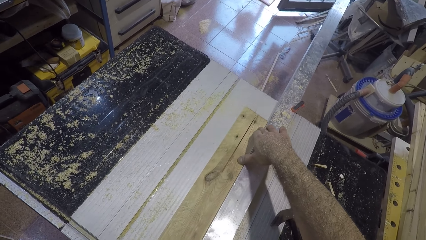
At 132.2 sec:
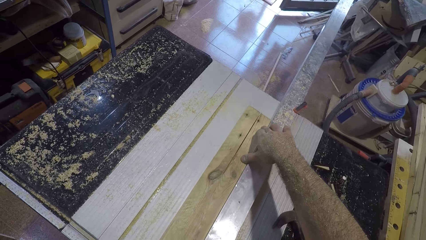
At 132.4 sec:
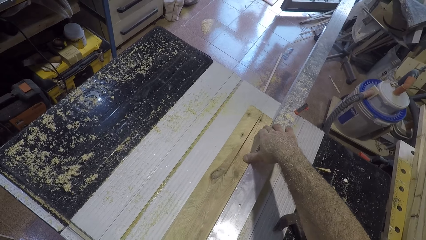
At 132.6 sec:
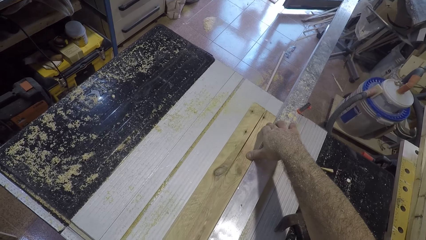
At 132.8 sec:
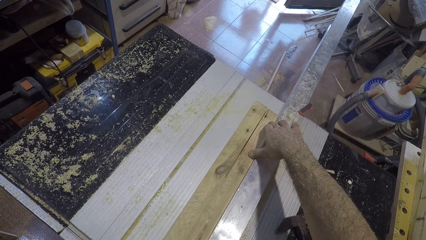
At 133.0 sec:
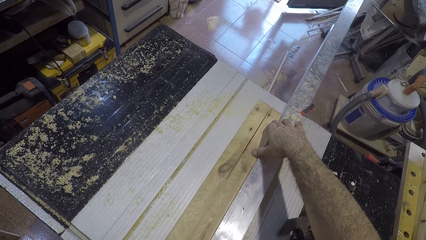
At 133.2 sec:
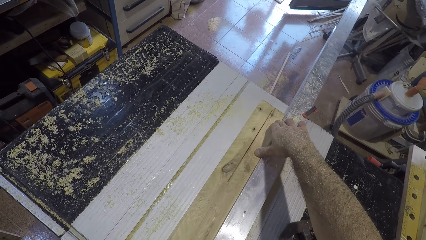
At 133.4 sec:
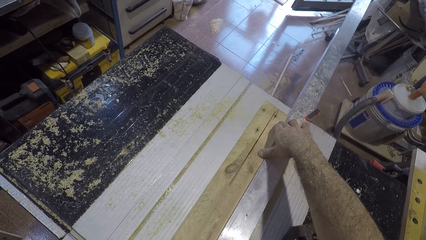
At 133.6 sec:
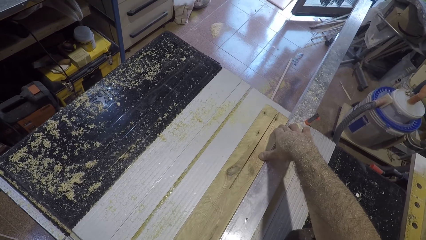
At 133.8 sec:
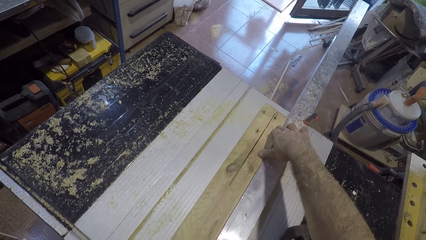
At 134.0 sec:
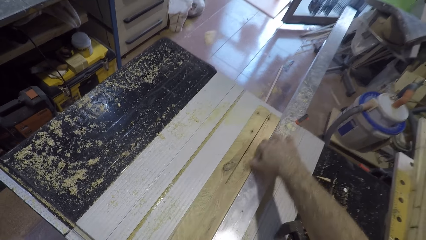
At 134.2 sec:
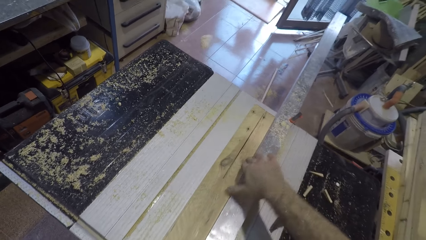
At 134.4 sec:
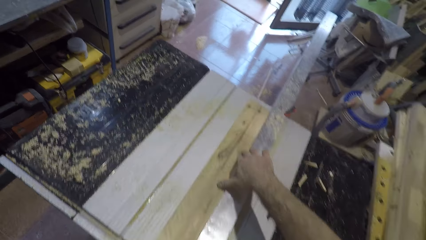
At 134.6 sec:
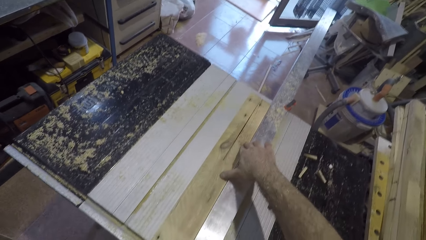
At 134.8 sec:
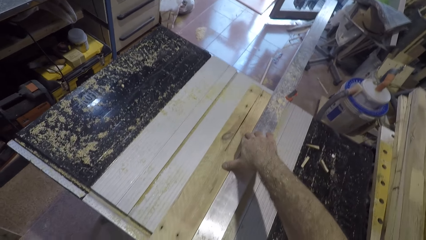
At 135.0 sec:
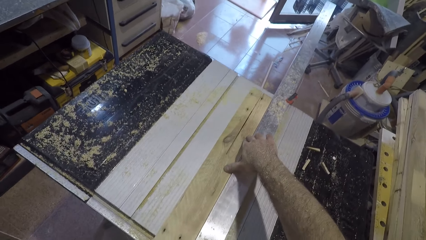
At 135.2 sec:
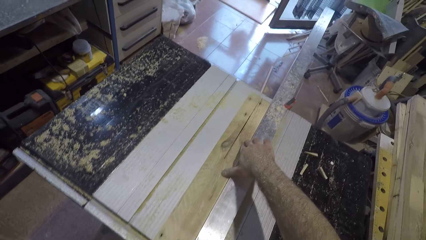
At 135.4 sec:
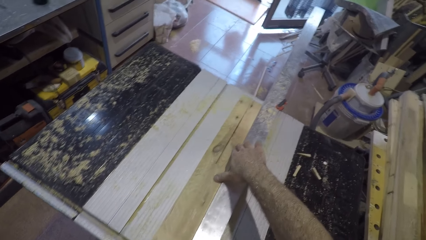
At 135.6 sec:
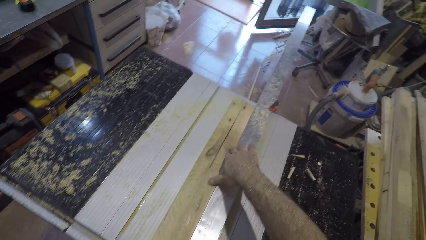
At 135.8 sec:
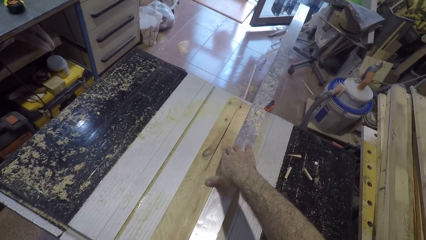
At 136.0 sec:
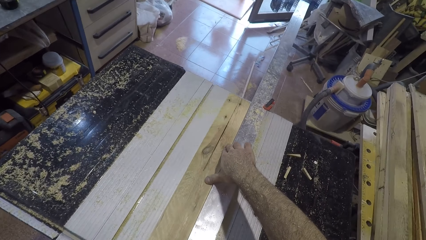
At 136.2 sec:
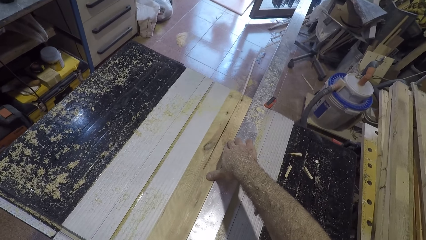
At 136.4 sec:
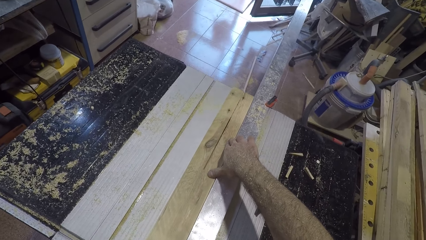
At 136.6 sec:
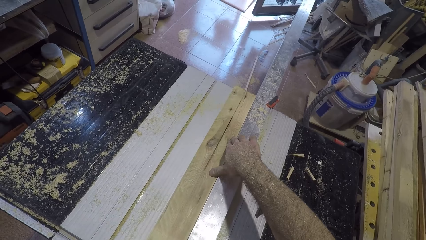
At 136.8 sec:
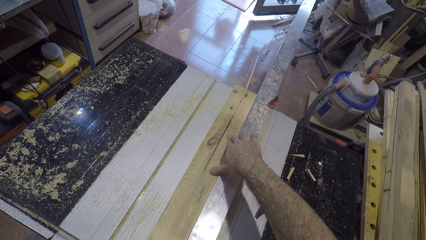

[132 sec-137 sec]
The camera wearer adjusts his right hand on the plank of wood. He moves his right hand backwards. He cuts the piece of wood with the electricity table saw wood cutter.

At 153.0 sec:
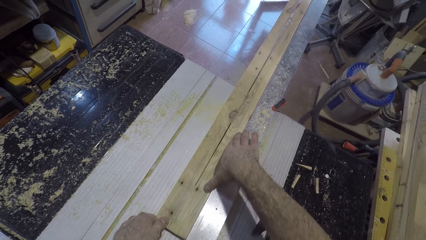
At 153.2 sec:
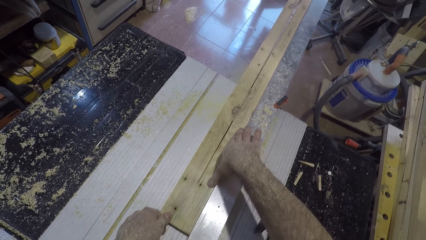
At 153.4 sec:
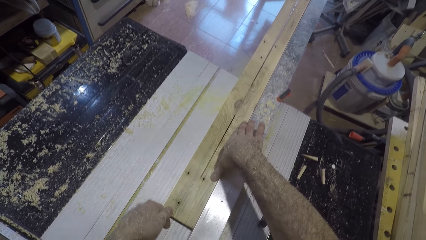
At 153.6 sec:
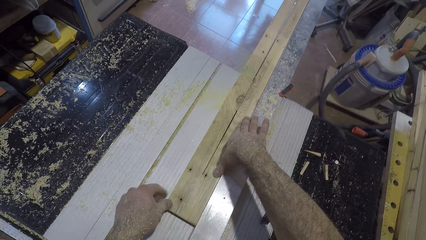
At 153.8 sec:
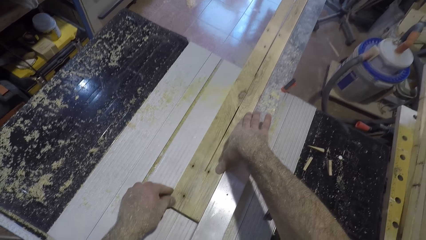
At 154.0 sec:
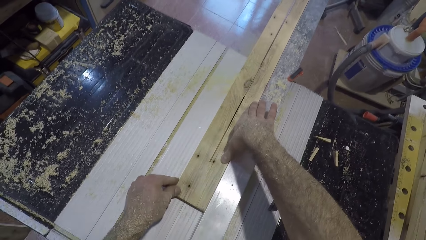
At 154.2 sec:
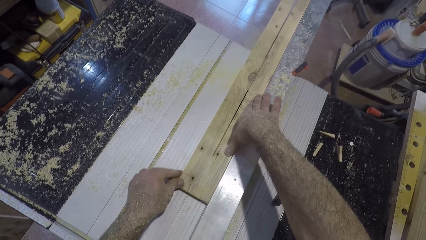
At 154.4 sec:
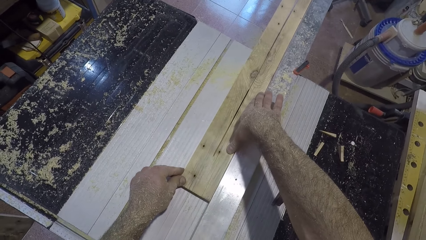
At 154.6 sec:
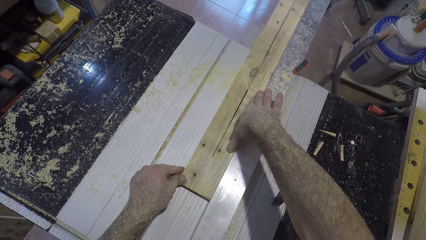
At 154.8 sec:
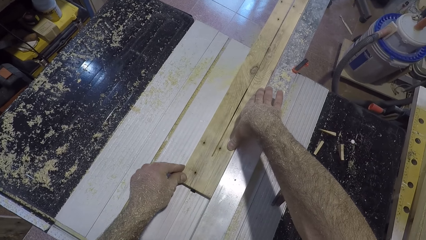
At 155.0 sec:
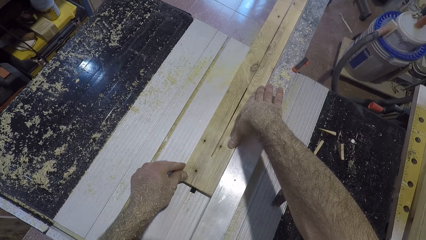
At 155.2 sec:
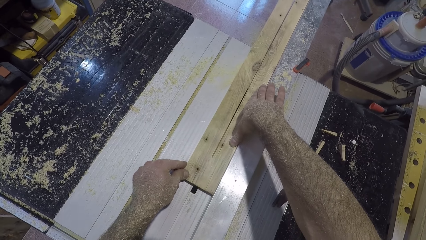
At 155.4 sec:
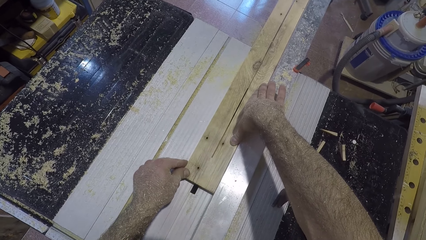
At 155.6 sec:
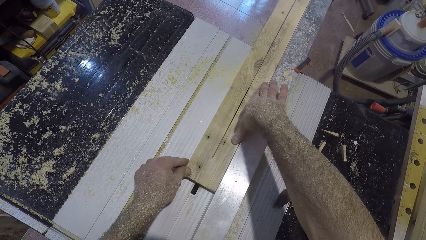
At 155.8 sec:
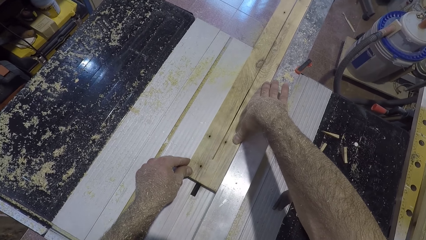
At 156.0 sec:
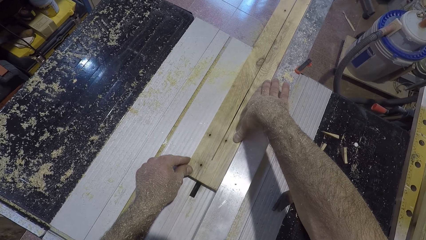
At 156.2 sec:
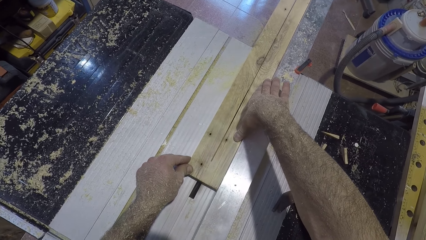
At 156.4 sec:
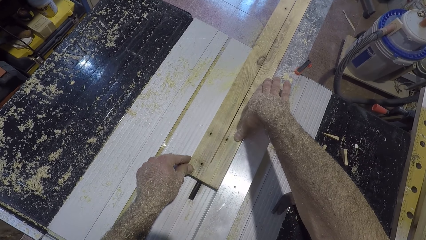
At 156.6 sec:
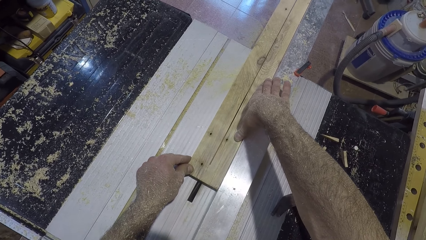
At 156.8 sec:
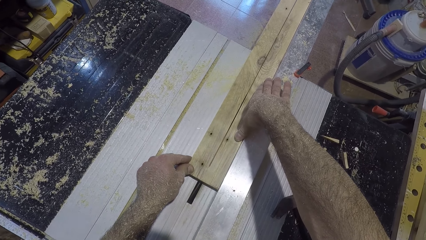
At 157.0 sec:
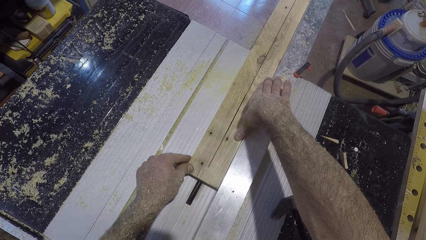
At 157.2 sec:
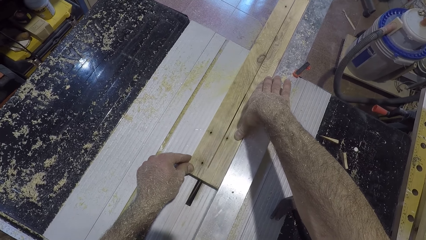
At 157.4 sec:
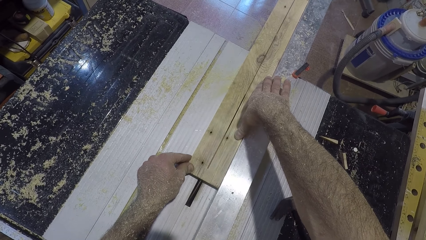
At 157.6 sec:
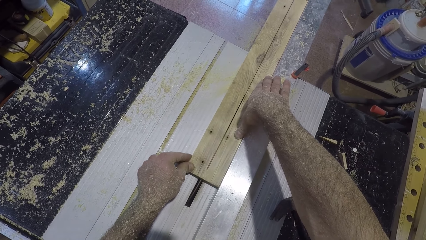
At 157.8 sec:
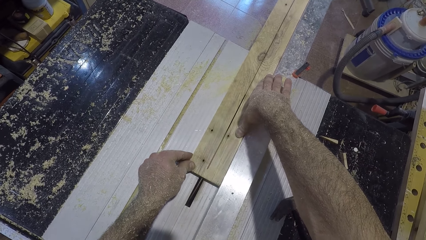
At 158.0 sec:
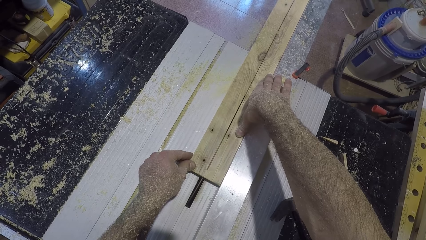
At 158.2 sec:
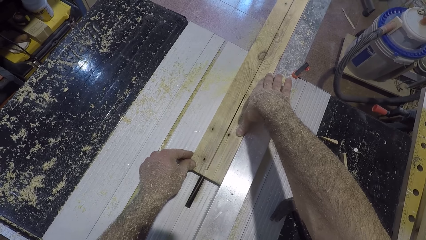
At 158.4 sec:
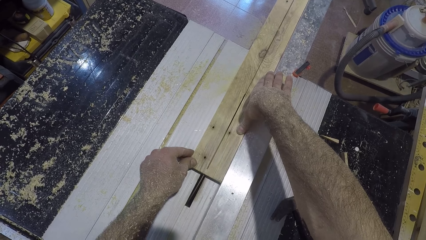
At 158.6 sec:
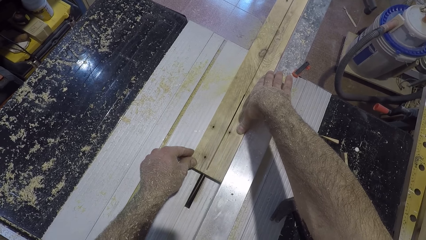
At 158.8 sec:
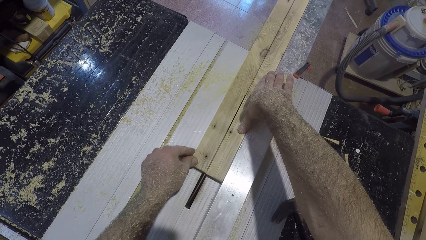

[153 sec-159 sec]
The camera wearer cuts the piece of wood with the electricity table saw wood cutter. He adjusts his left hand on the plank of wood.

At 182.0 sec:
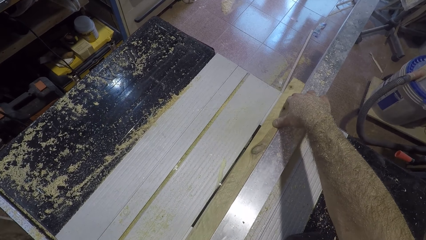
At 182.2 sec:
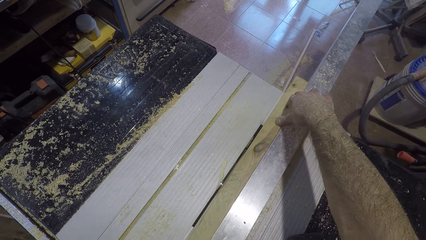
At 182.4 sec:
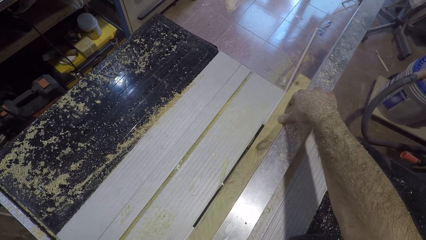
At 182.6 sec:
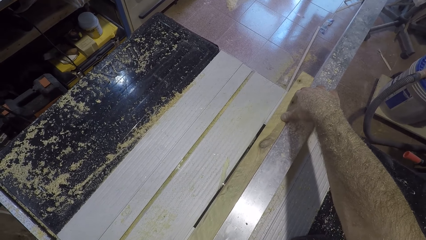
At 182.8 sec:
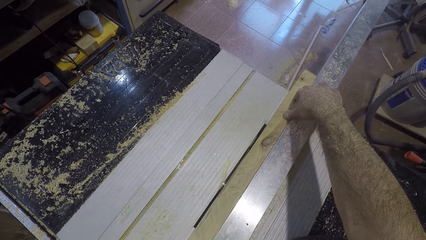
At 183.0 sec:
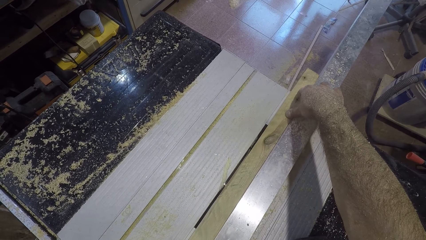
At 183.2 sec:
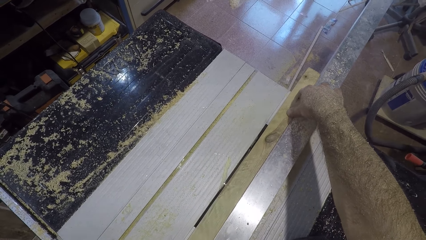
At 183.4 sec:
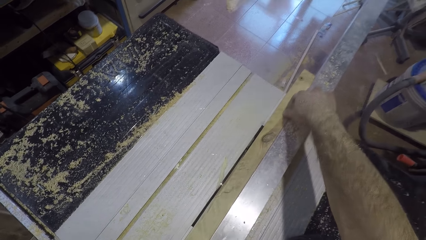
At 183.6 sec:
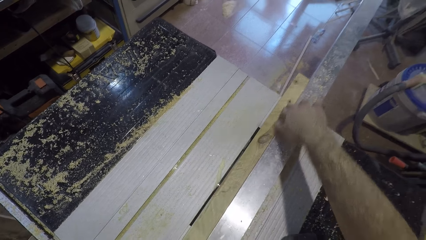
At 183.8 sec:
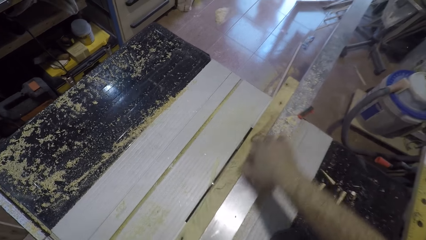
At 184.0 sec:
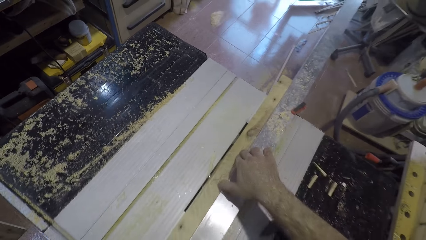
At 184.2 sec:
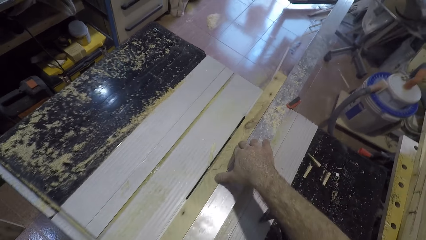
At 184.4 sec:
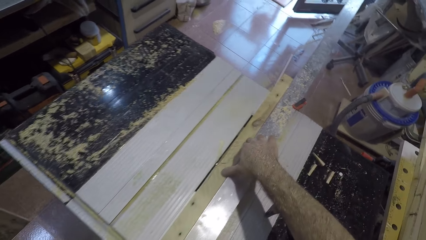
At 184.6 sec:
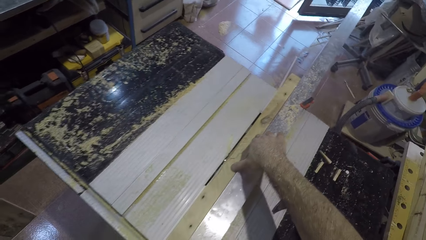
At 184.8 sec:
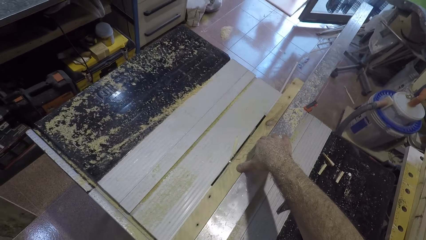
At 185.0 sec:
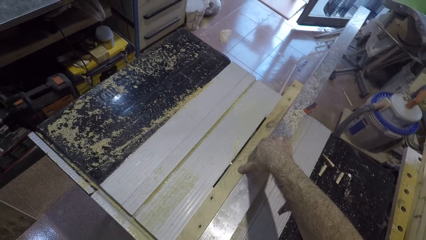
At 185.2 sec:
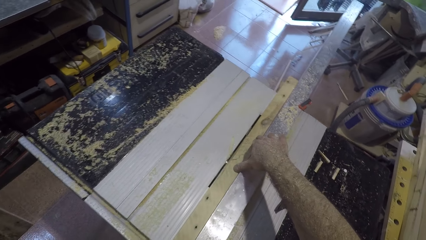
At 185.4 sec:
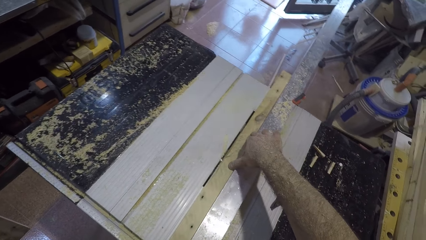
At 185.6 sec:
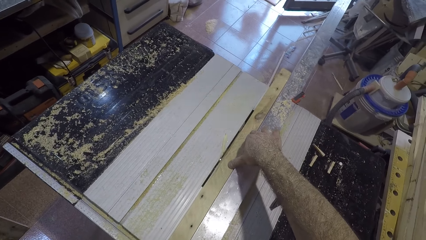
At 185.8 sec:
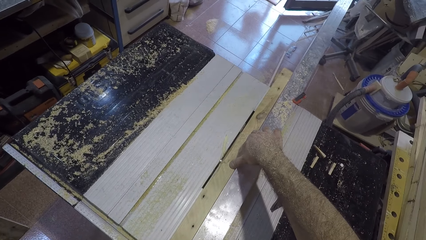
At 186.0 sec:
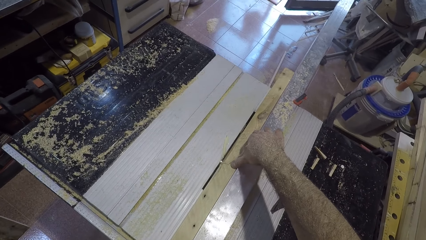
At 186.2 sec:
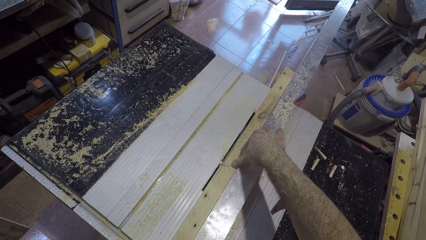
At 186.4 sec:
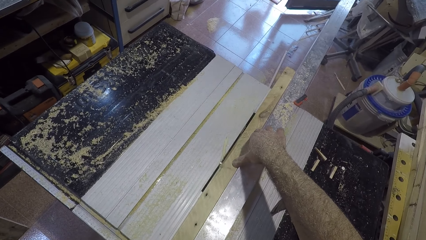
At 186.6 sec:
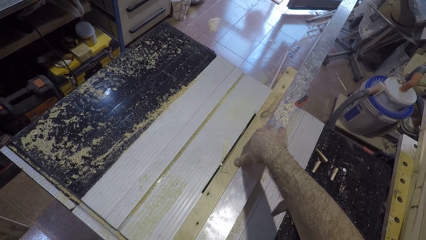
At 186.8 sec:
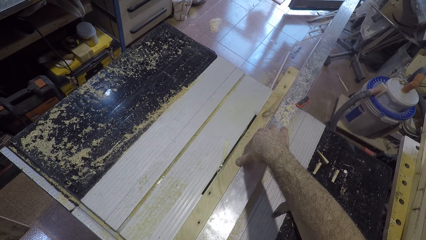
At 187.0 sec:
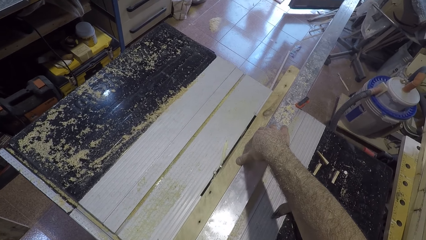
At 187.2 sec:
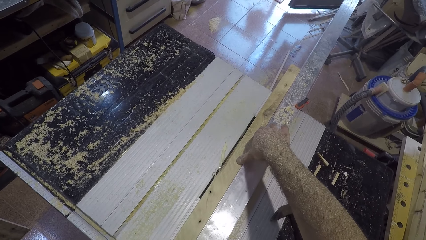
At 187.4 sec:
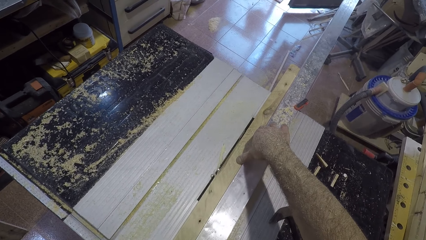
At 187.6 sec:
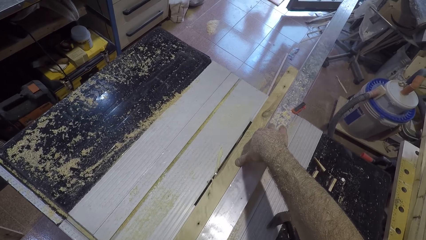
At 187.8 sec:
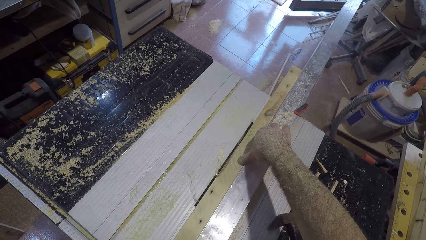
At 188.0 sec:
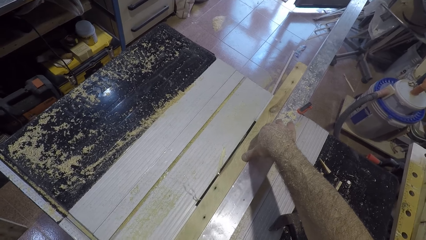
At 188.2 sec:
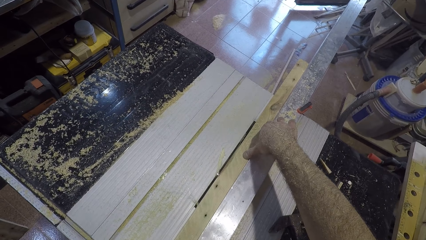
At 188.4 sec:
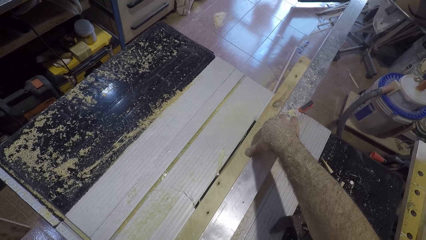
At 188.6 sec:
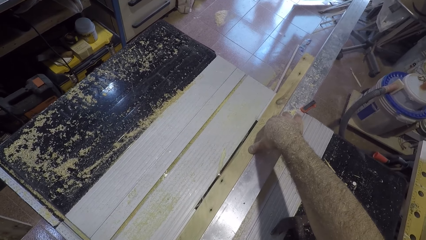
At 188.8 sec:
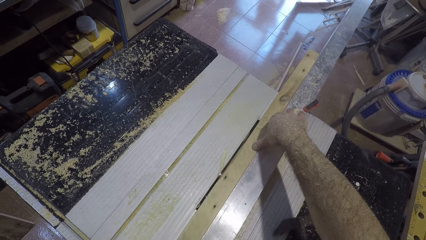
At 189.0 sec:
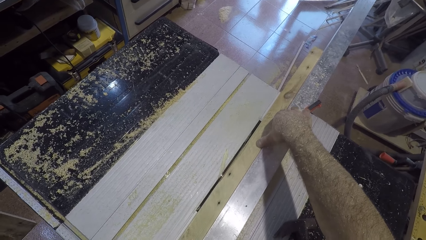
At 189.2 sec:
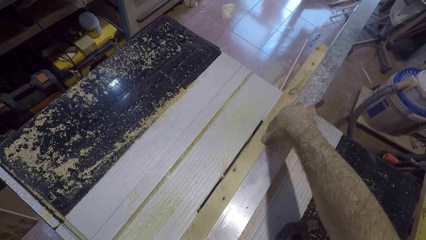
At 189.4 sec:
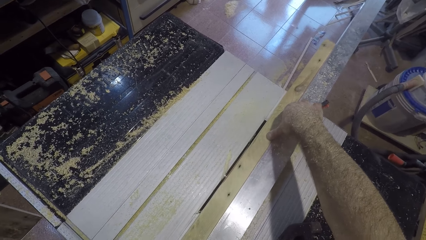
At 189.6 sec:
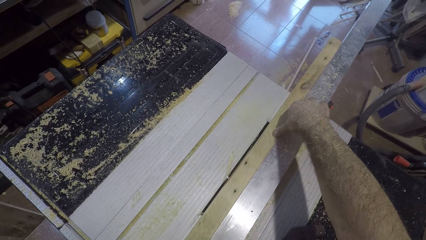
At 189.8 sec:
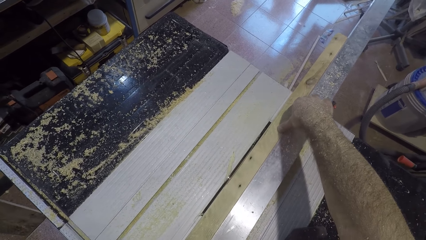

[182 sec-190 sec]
The camera wearer adjusts his right hand on the plank of wood. He moves his right hand backwards. He cuts the piece of wood with the electricity table saw wood cutter.
